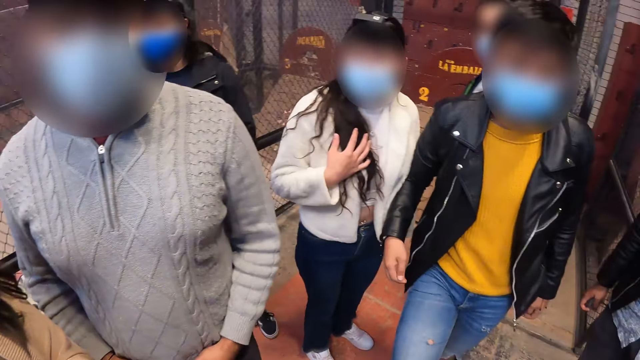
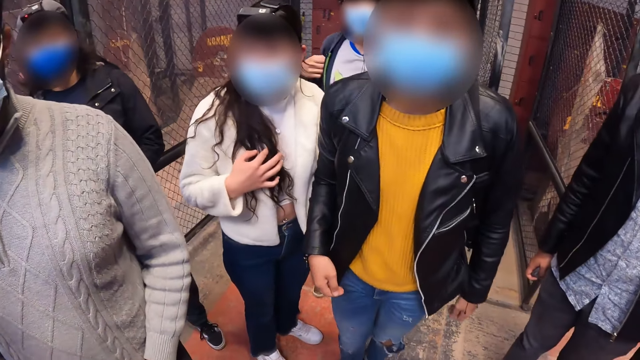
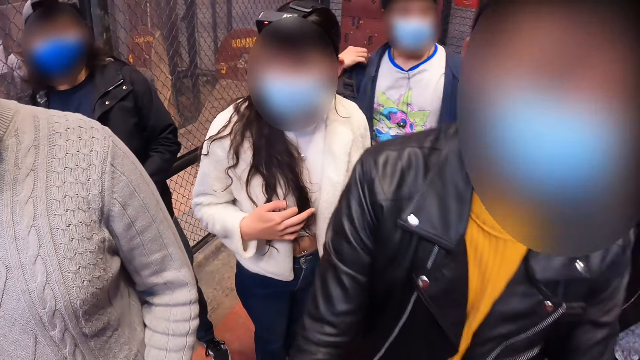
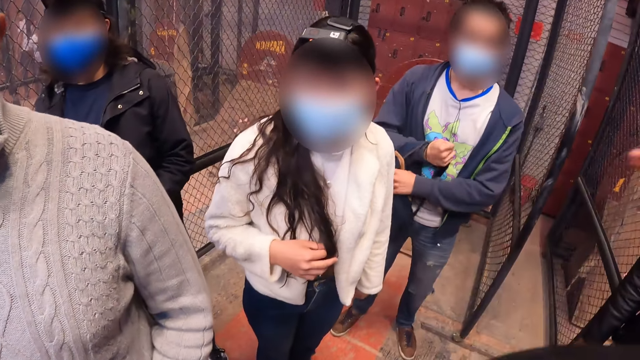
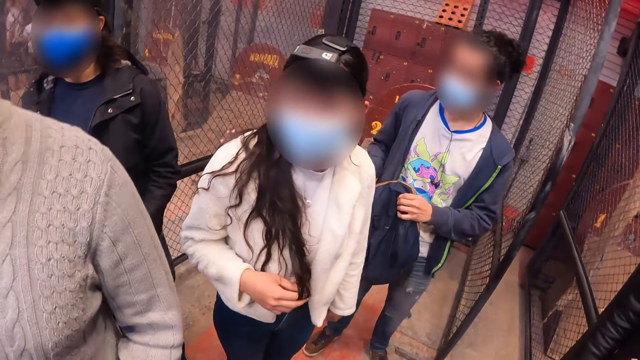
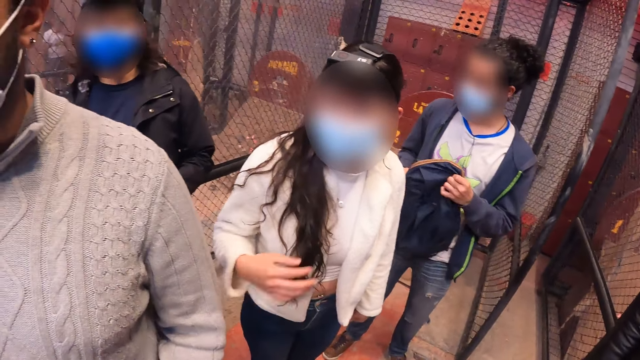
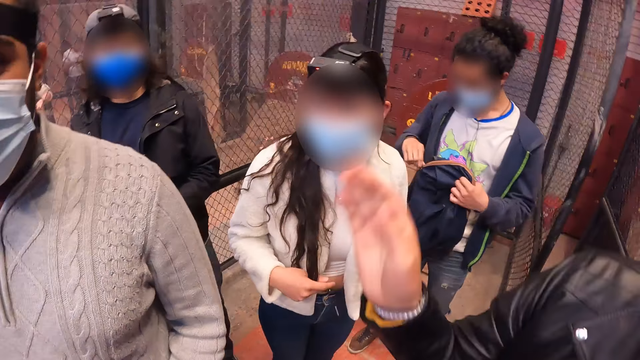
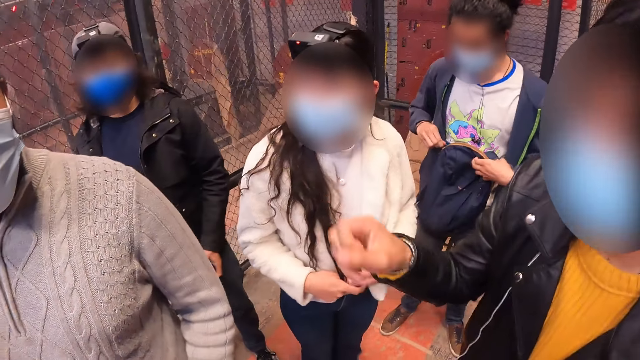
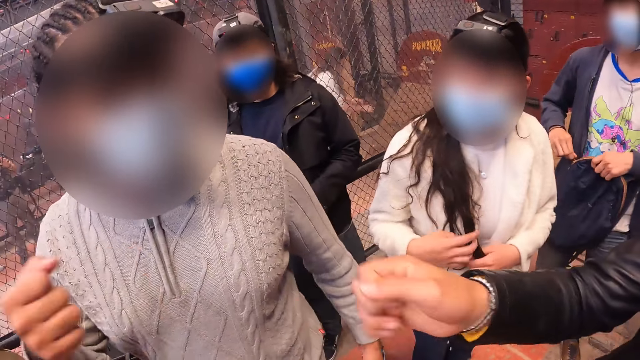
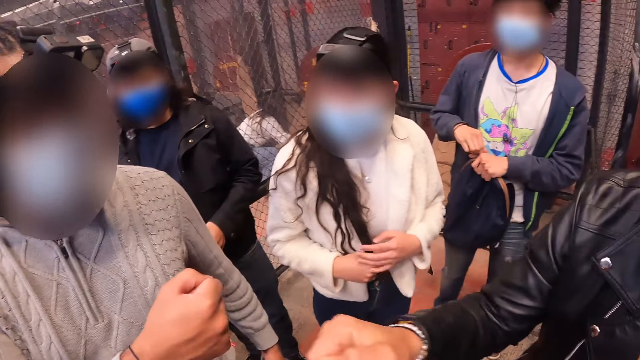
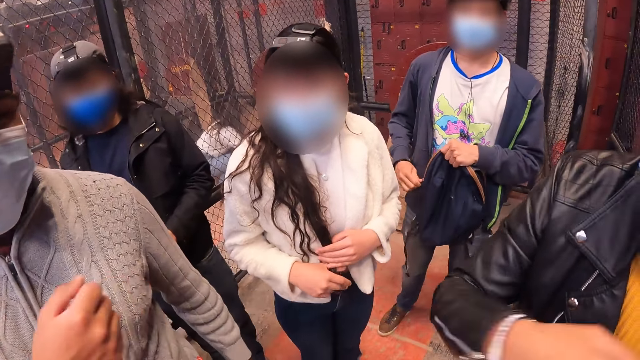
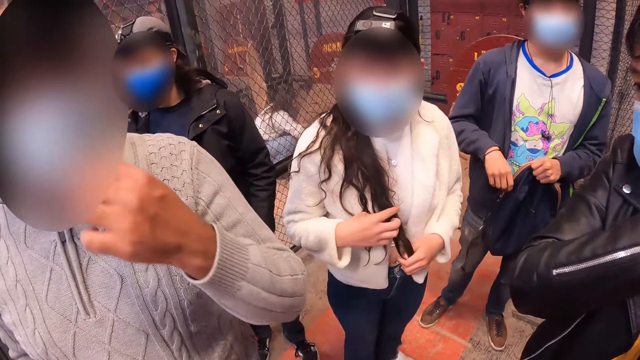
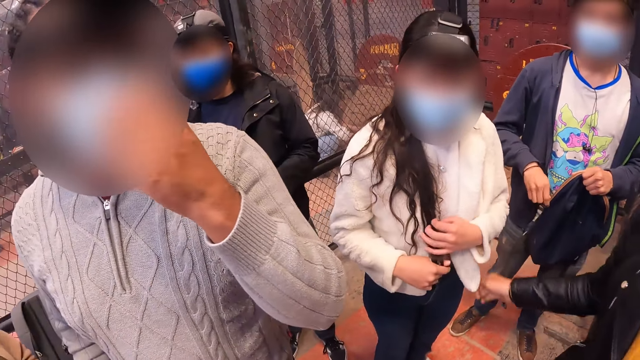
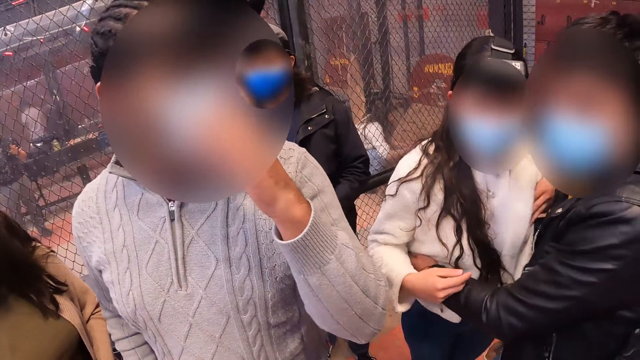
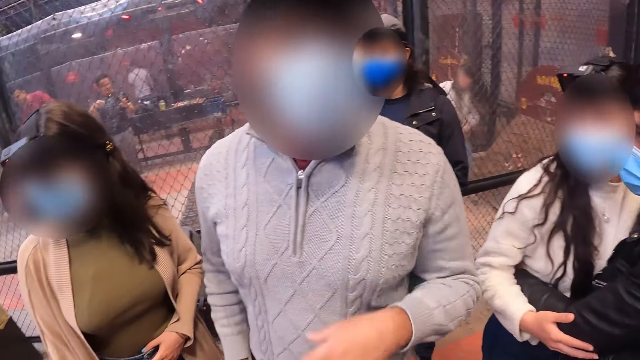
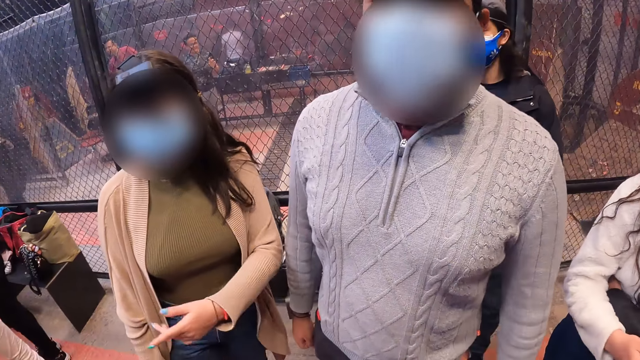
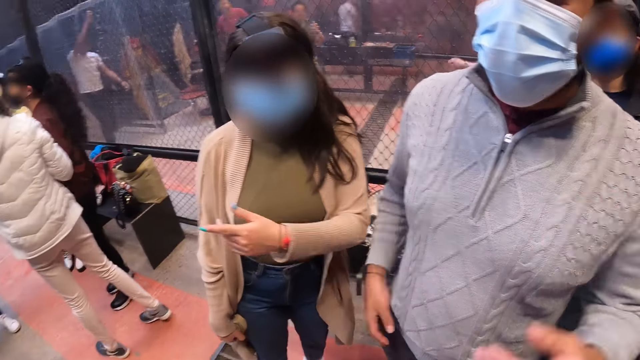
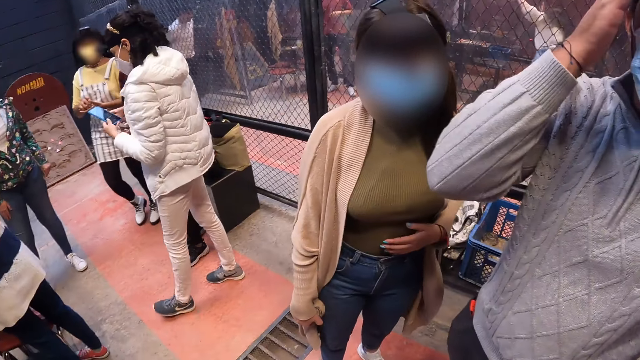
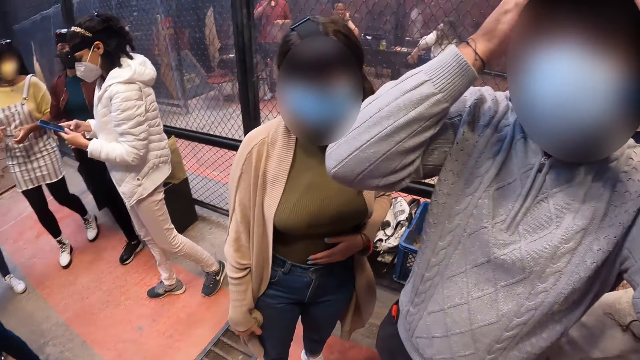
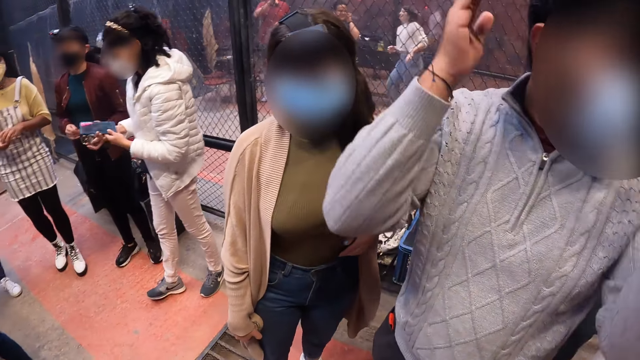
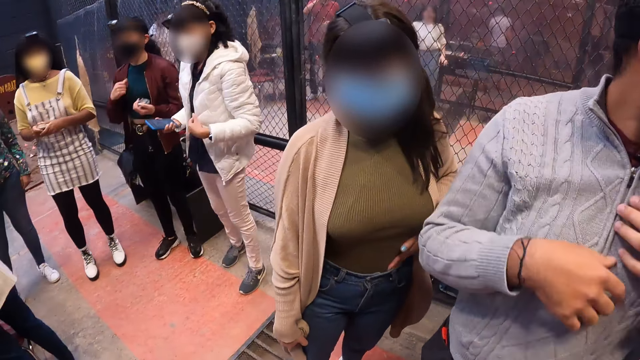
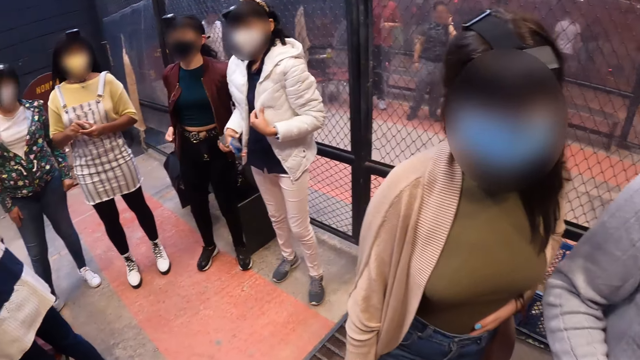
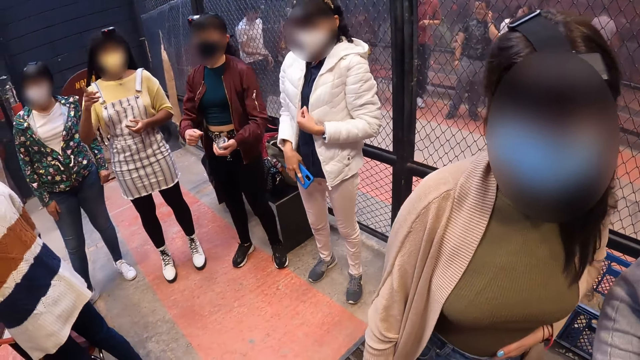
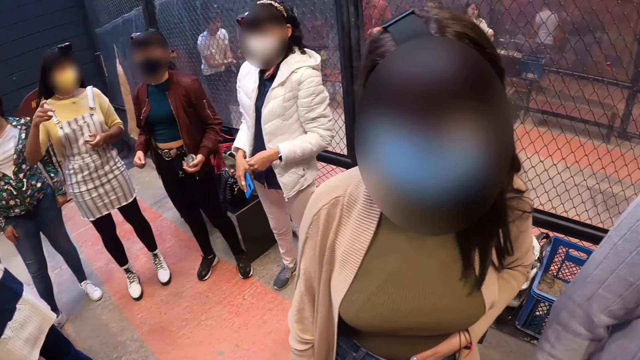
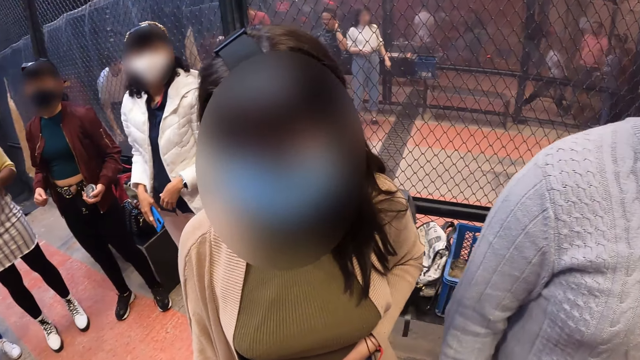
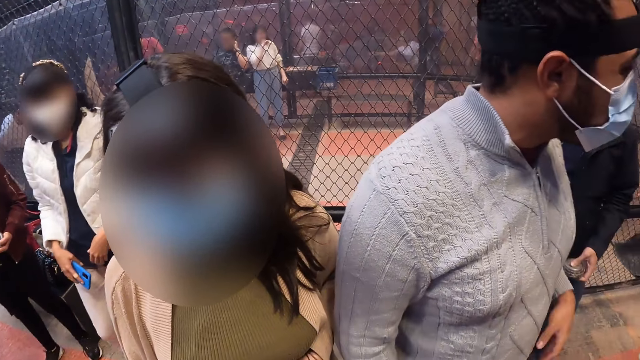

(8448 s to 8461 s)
The camera wearer looks around. A man removes a bag on his shoulder with his right hand. He unzips the bag in his left hand with his right hand. Another man fist bumps the right hand of a third man with his right hand. A woman passes a metal puck between her hands. Another woman operates the phone with both hands. She holds the phone with her right hand. A third woman holds a metal puck in her left hand. The first woman holds the metal puck with her left hand.

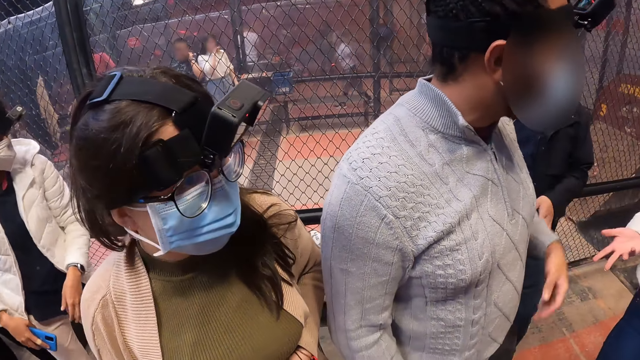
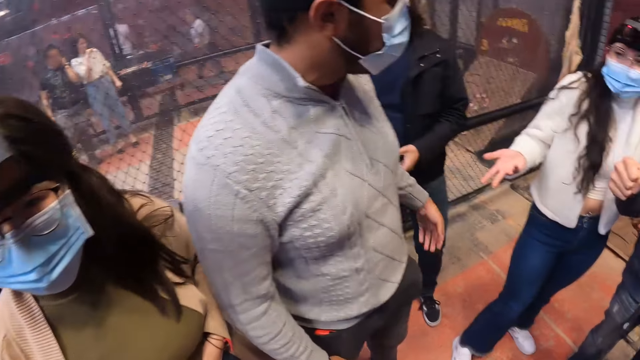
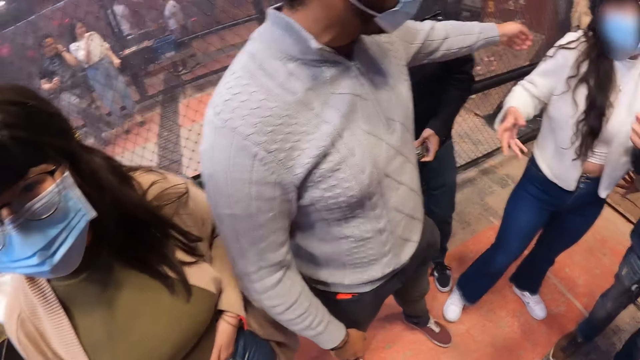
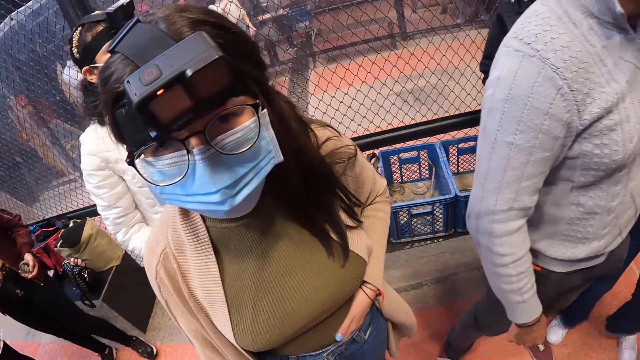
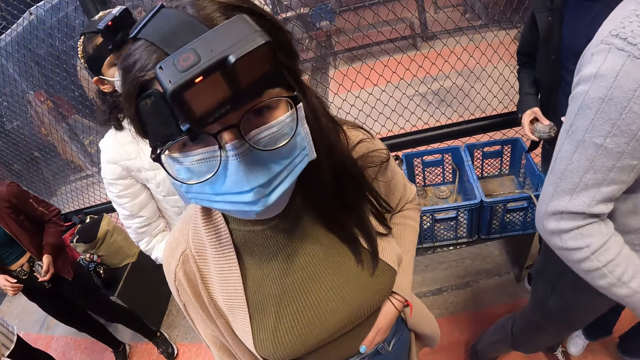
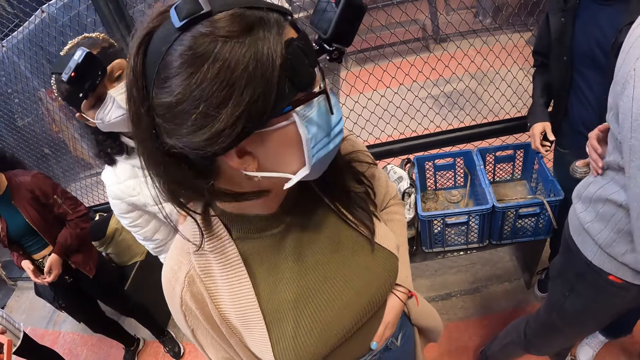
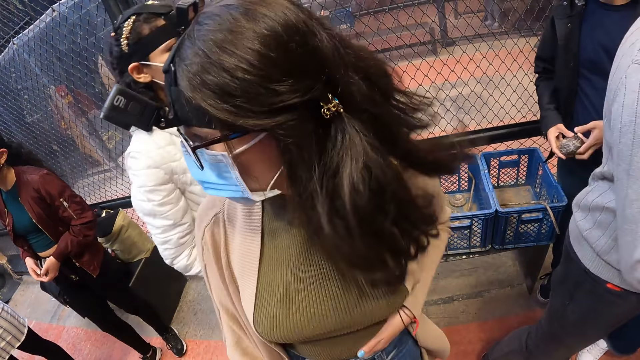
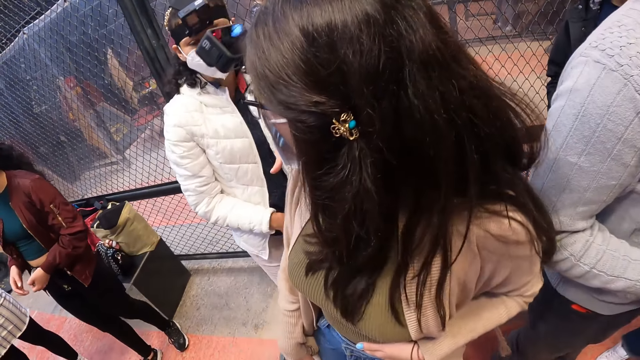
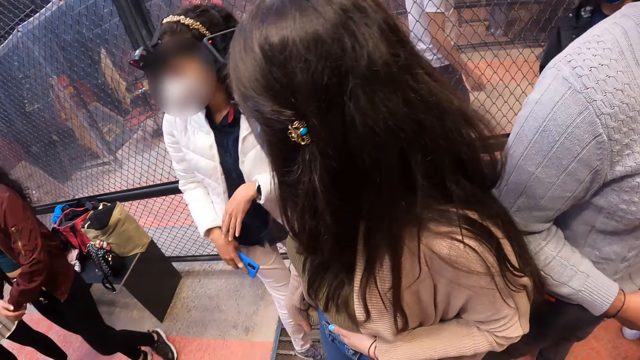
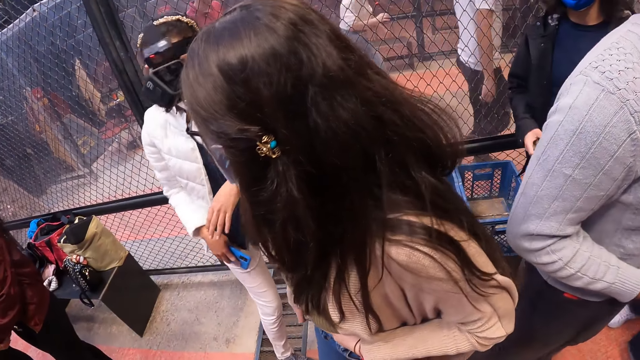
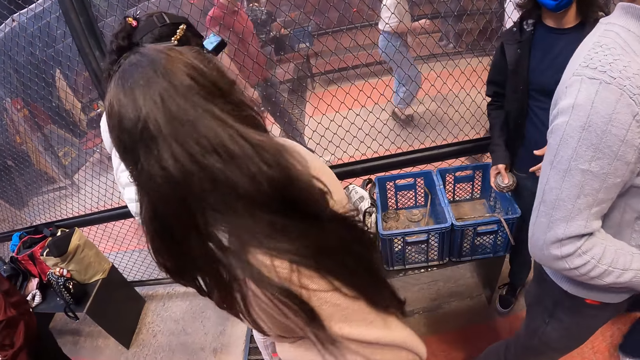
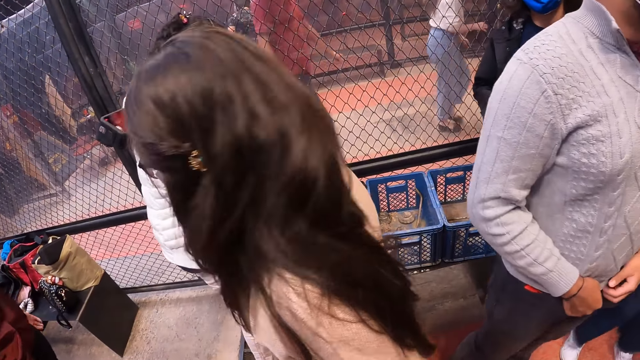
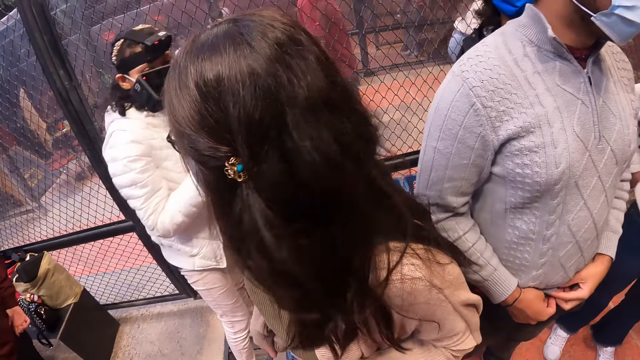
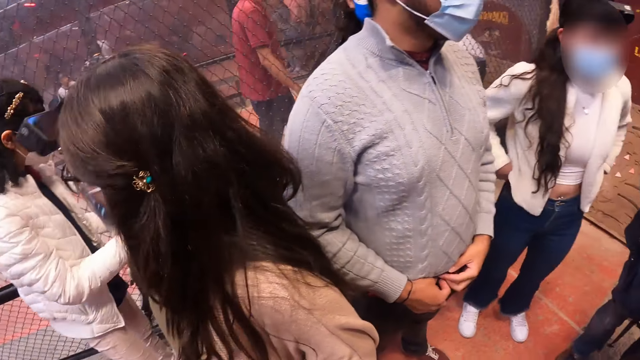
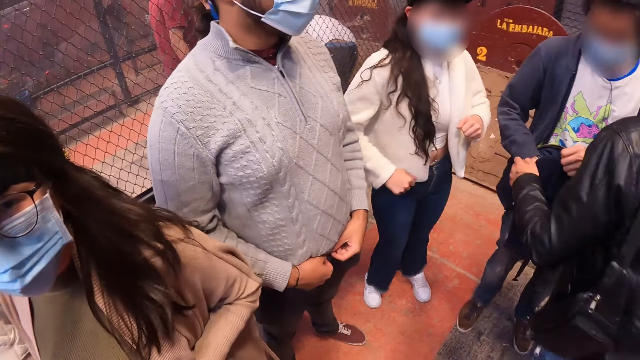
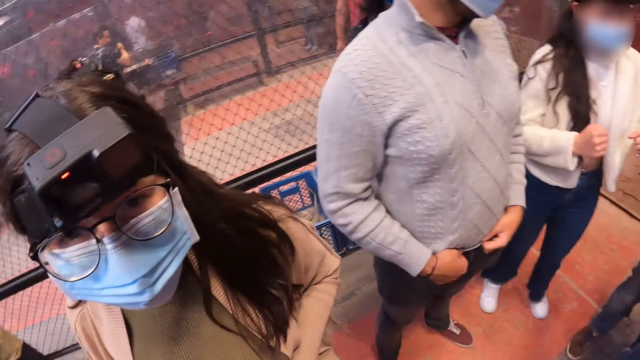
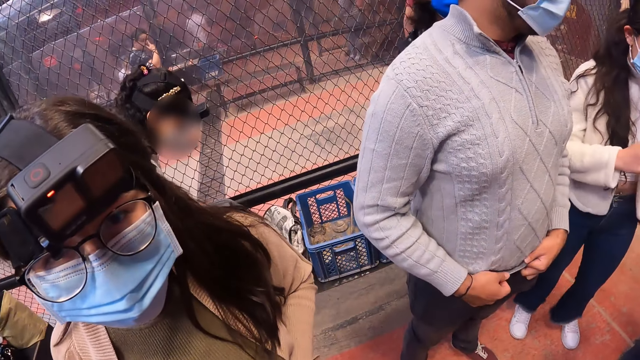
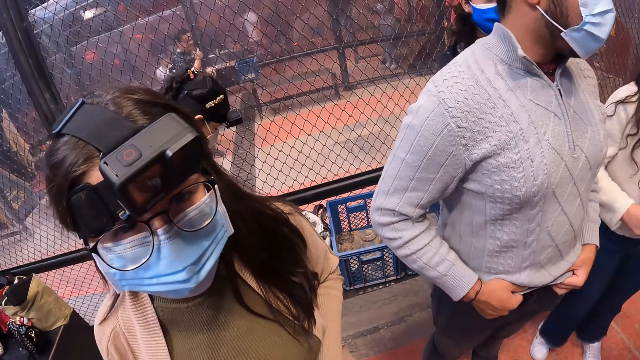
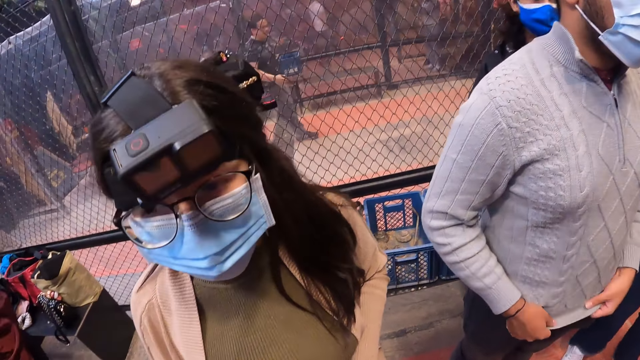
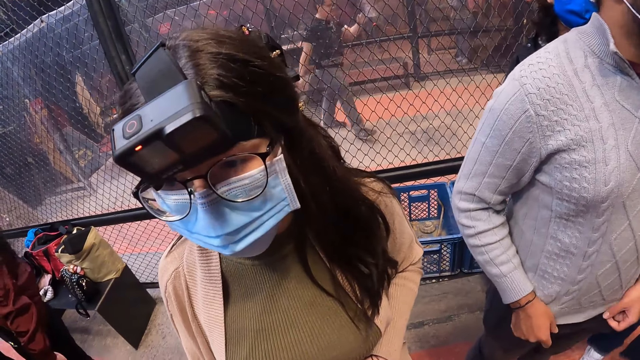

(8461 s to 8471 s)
A man passes the metal puck between his hands. The camera wearer interacts with a woman. They interact with another woman. A woman talks to the camera wearer and looks around.
